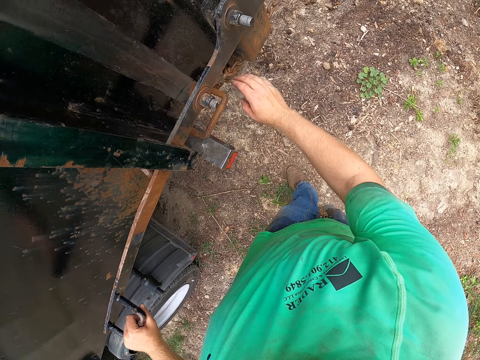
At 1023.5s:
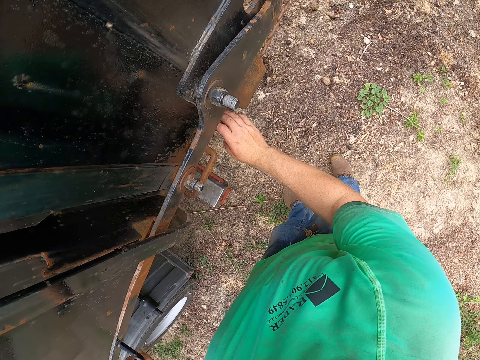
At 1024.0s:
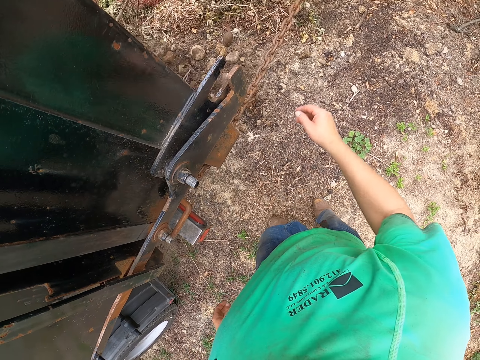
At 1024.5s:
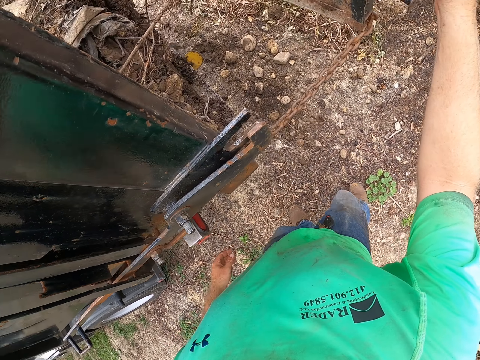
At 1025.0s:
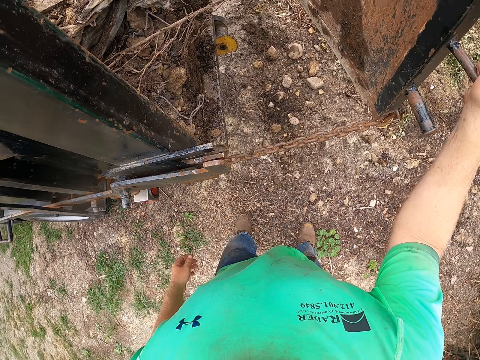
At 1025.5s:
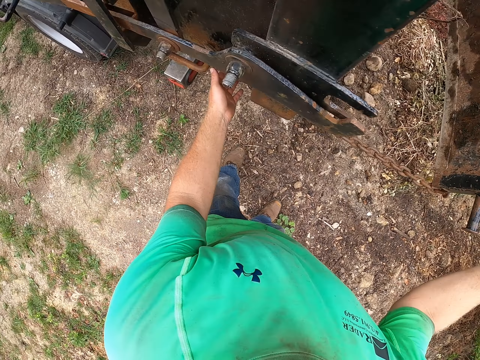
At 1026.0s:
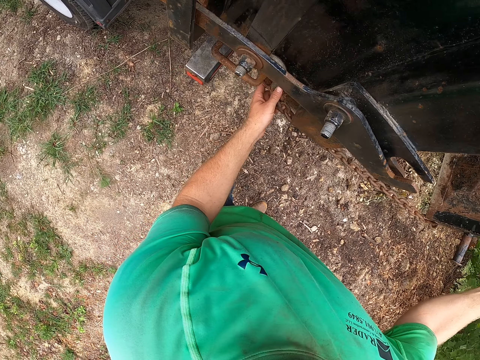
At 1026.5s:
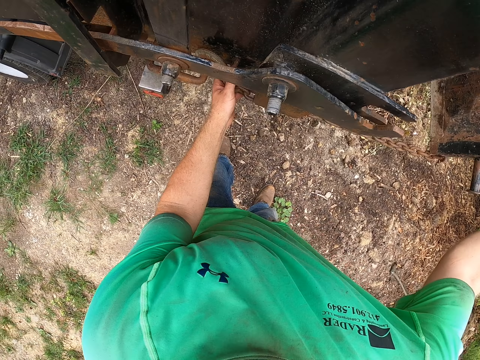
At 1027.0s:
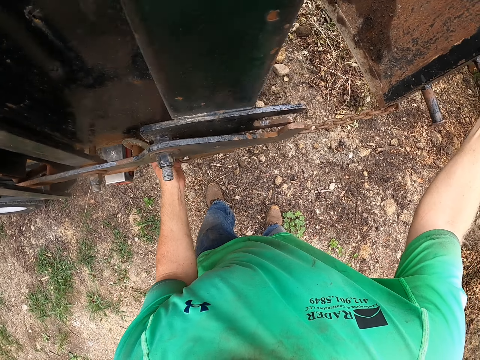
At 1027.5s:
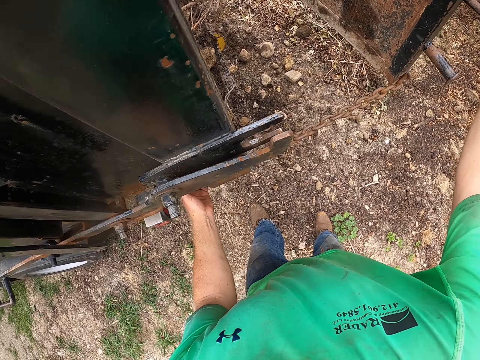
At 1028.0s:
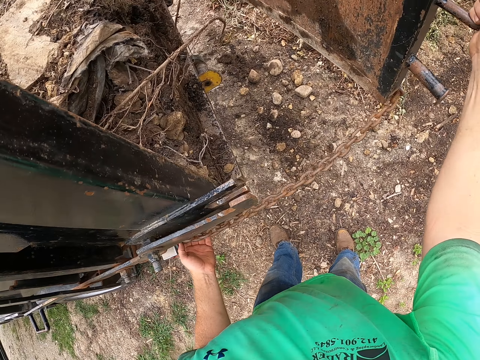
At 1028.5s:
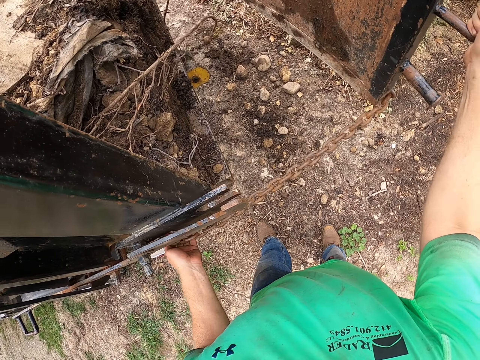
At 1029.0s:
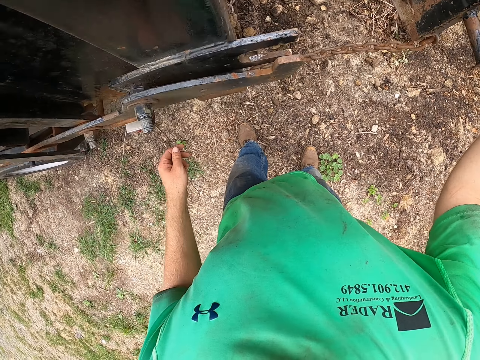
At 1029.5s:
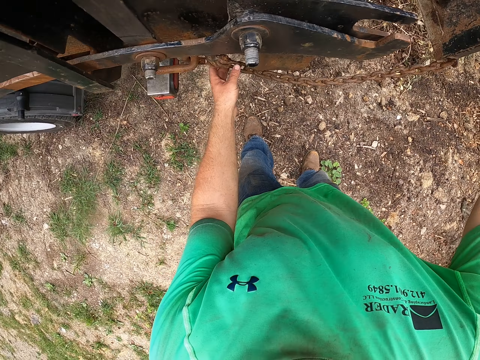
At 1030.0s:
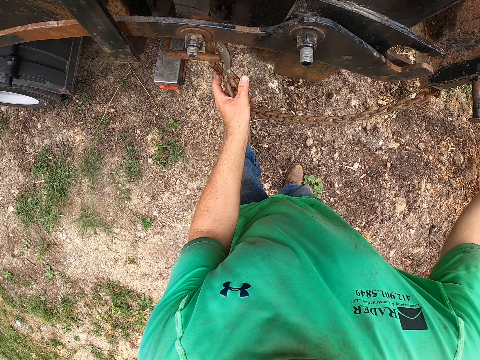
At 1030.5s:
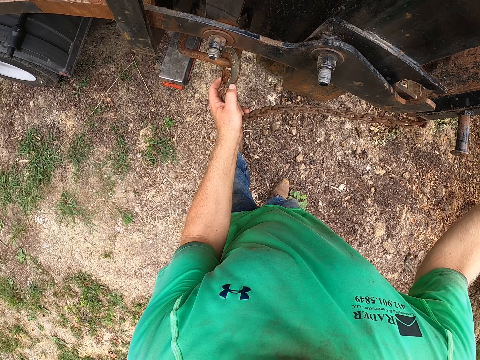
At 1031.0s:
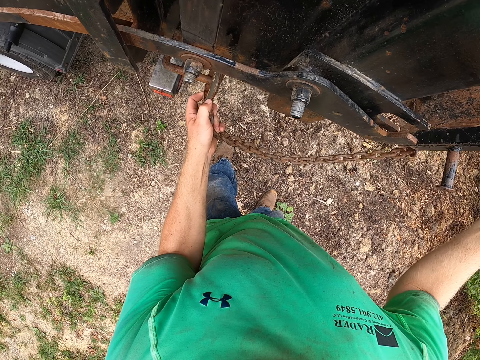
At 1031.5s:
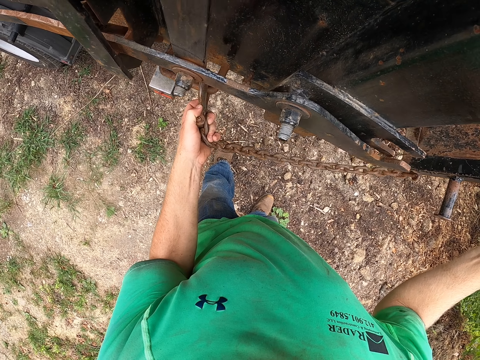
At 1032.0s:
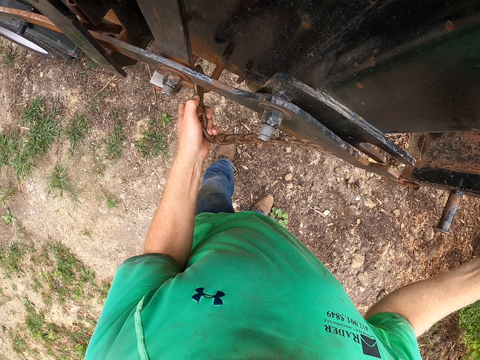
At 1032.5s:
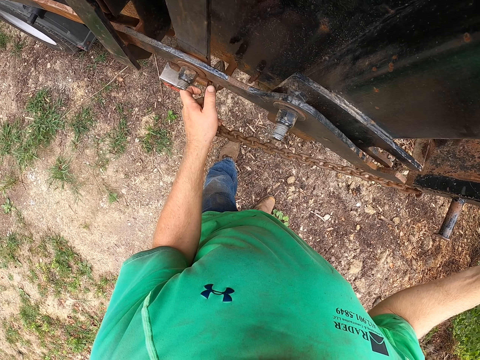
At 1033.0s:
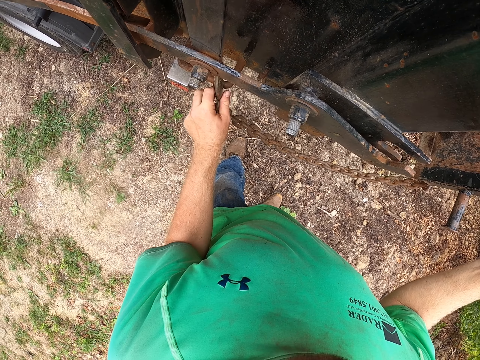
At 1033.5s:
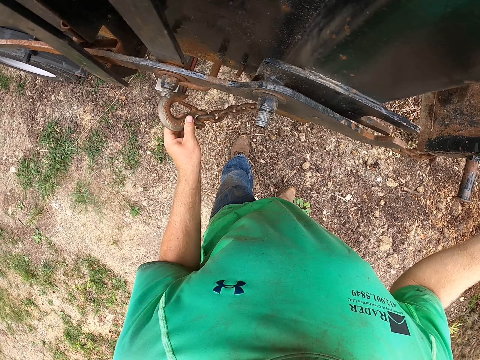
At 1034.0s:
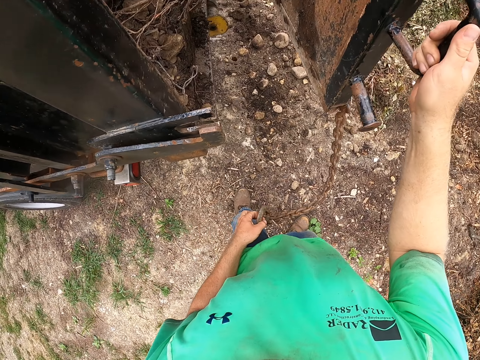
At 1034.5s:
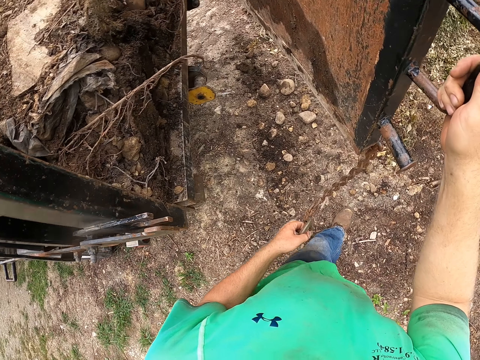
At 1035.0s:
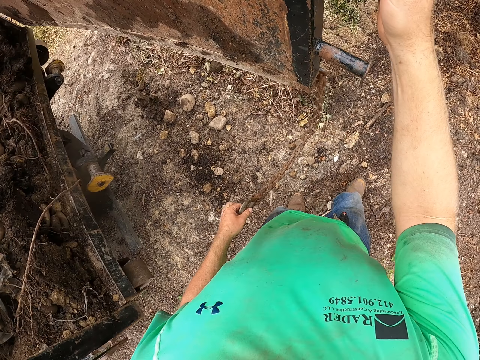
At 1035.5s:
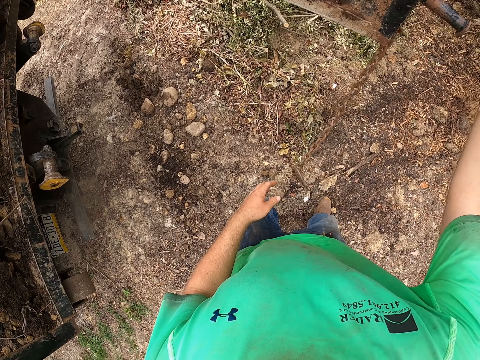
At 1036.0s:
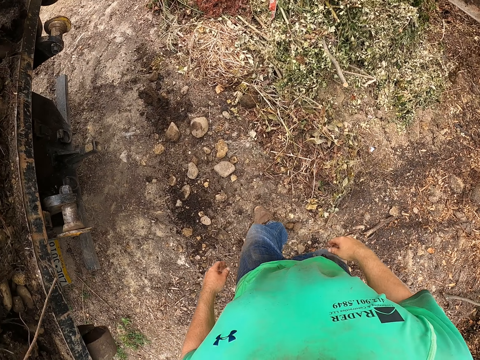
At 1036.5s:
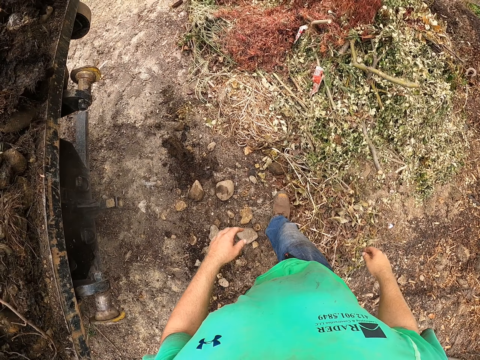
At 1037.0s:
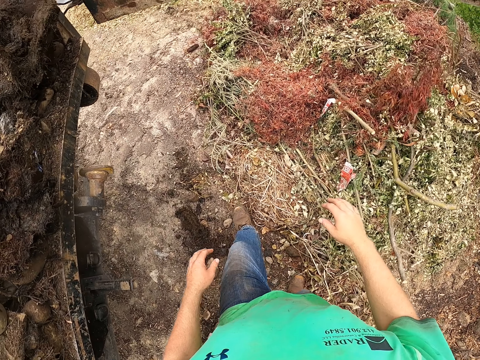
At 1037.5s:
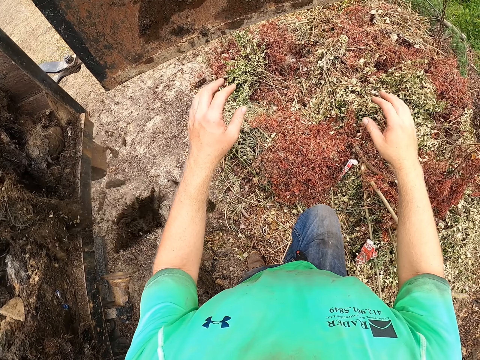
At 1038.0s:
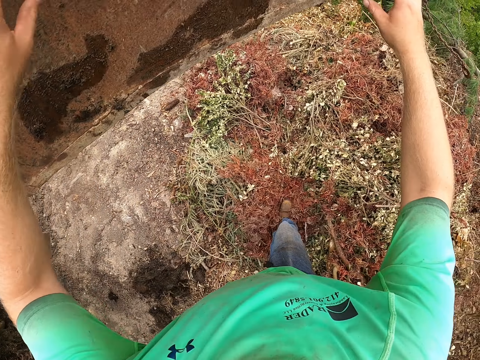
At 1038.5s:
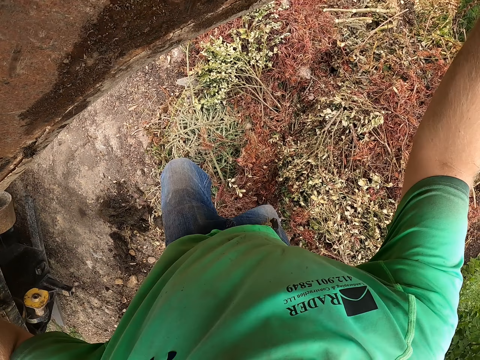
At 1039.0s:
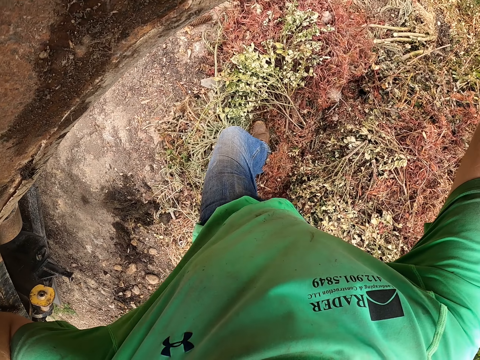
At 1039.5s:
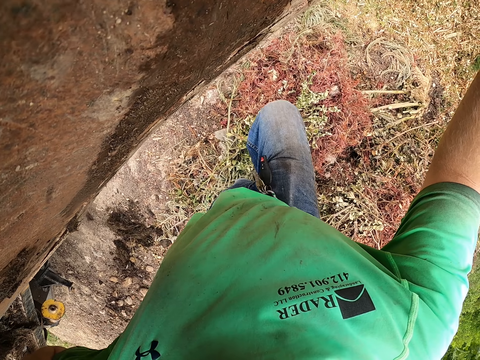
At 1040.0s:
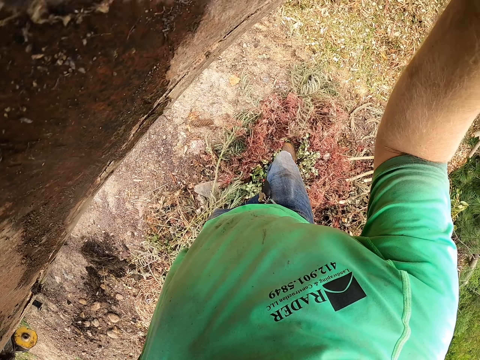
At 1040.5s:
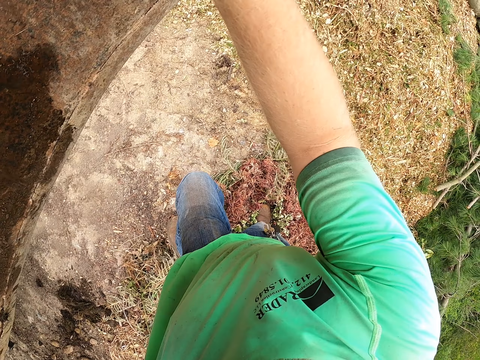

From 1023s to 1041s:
The camera wearer holds a door of the truck with his right hand. He unhooks a chain from the truck with his left hand. He pushes the door of the truck with his right hand. He pushes the door of the truck with his hands.

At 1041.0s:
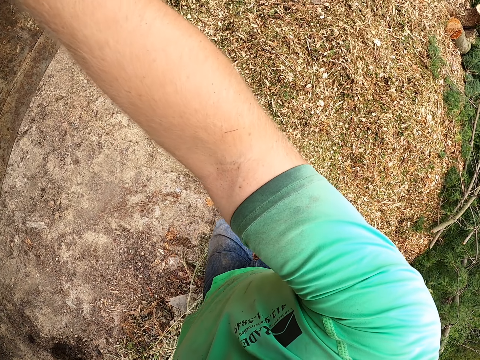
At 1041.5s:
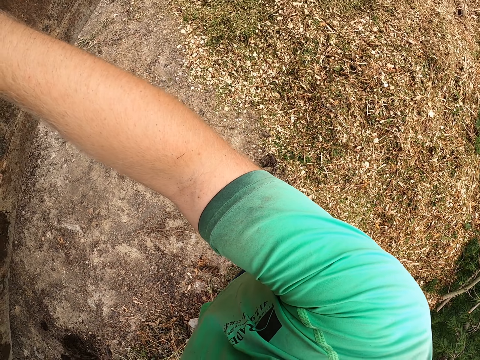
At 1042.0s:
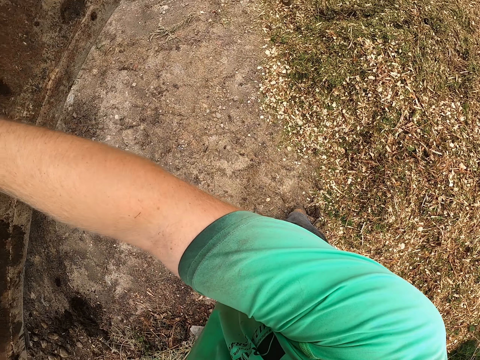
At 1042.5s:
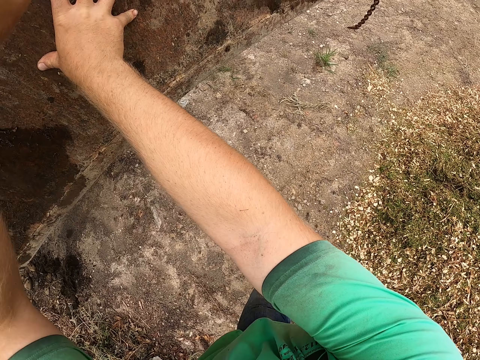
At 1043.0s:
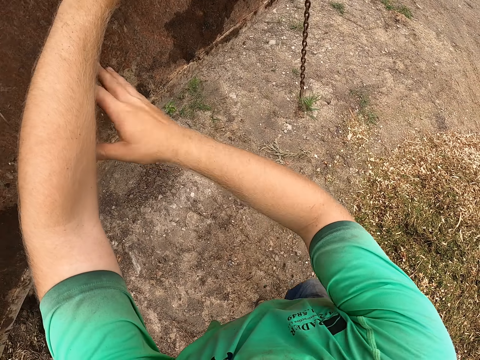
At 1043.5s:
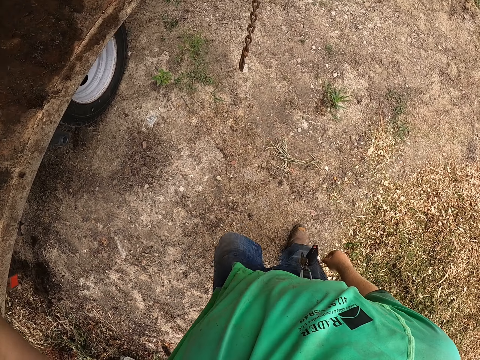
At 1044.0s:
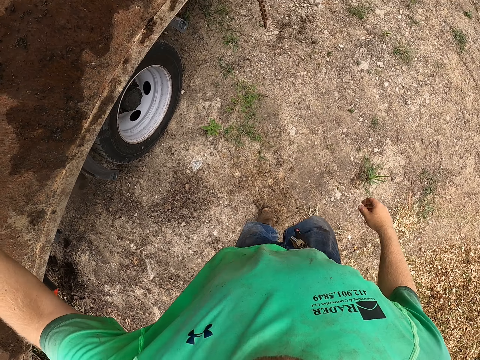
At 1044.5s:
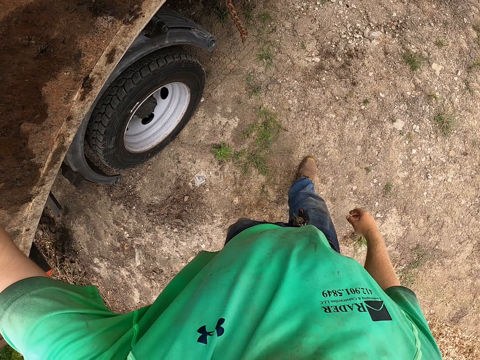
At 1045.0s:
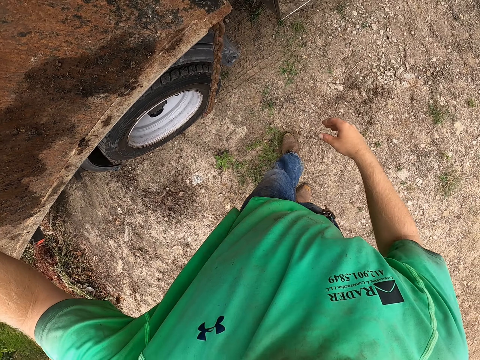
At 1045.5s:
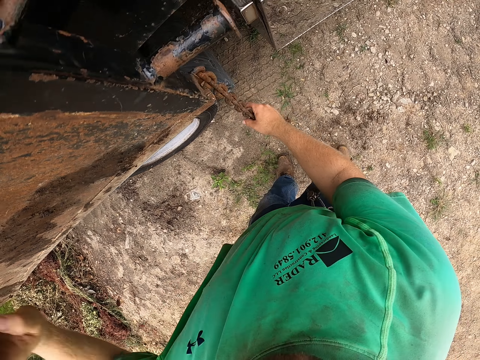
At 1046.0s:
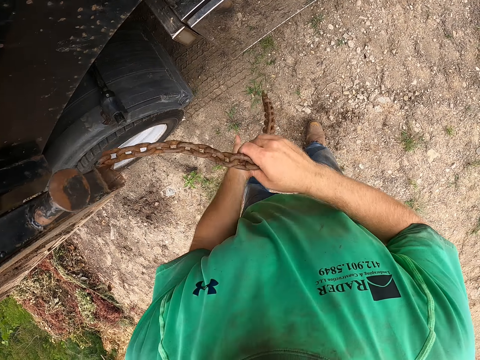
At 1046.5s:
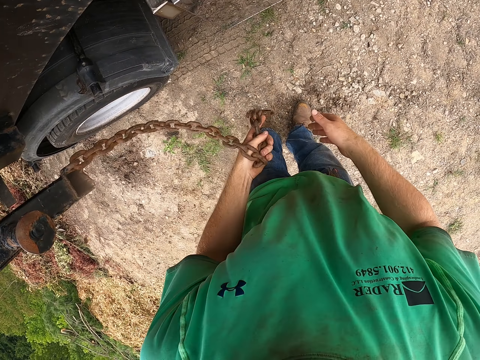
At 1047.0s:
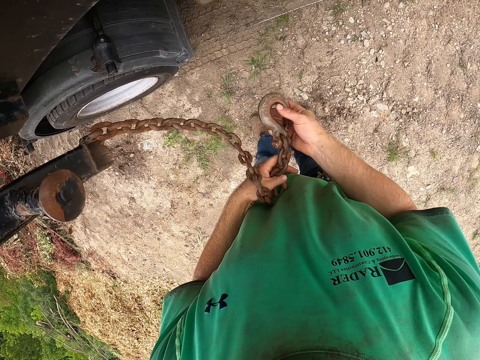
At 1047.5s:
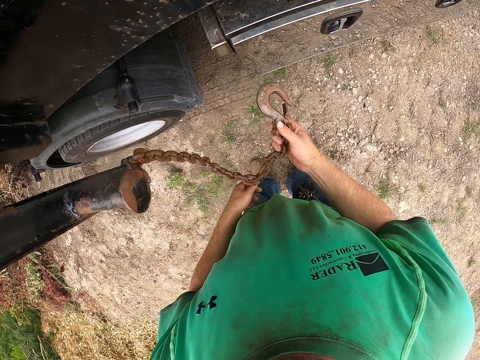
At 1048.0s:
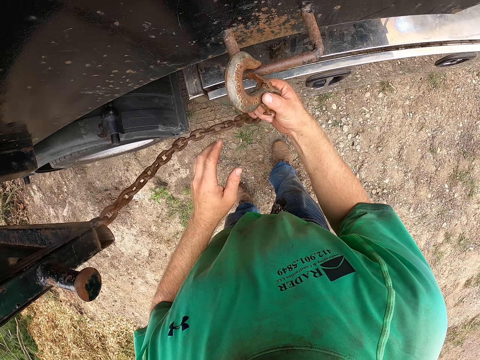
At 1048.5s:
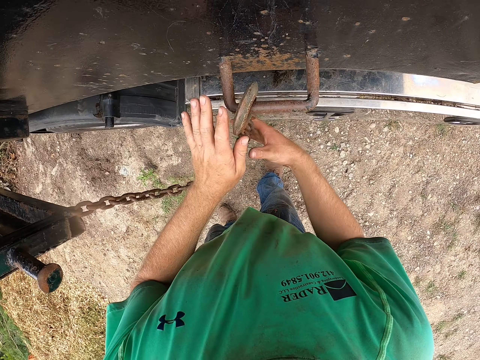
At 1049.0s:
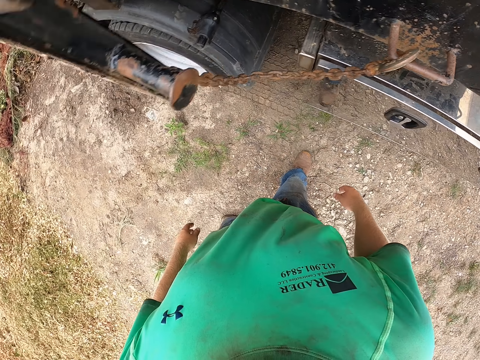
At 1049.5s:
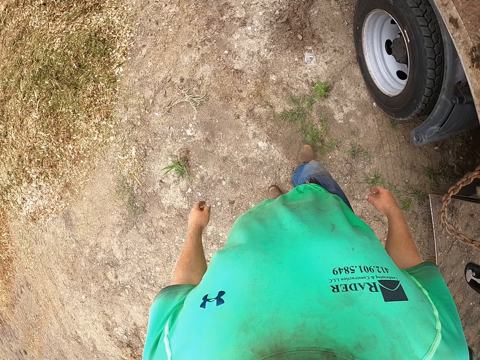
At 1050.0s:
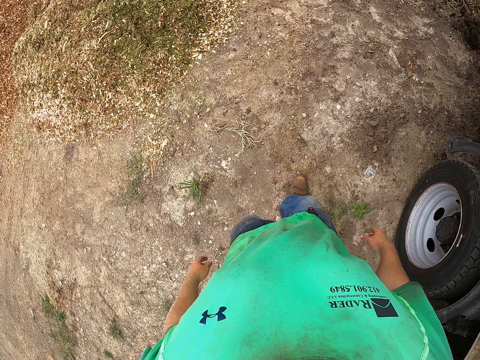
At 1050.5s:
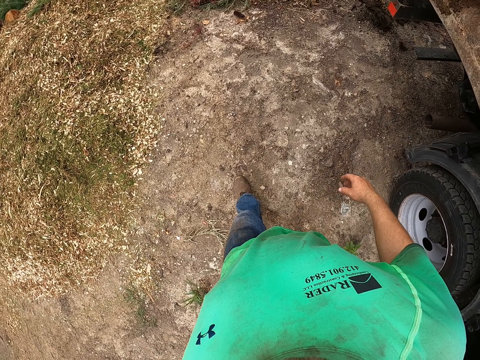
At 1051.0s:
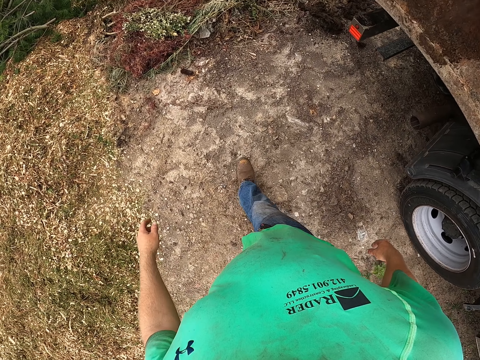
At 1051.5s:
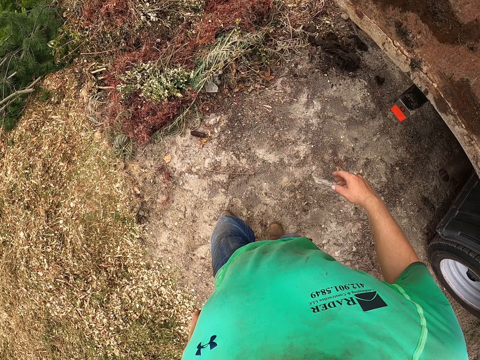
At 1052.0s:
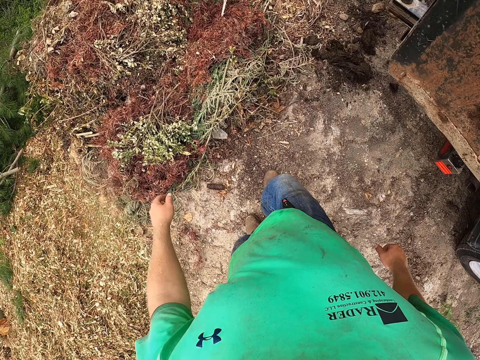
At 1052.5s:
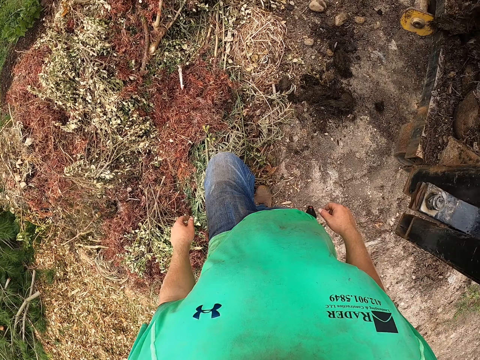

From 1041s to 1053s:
The camera wearer holds the chain on the door of the truck with his right hand. He pulls the chain of the door of the truck with his hands. He hooks the chain of the door of the truck on a handle on the truck with his hands. He walks around the compound.
